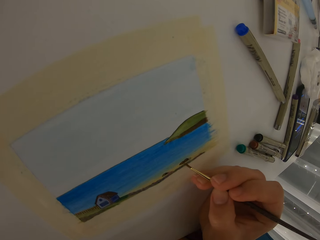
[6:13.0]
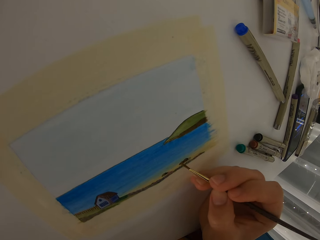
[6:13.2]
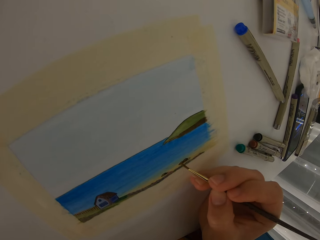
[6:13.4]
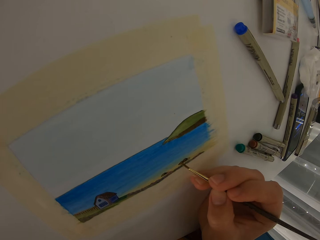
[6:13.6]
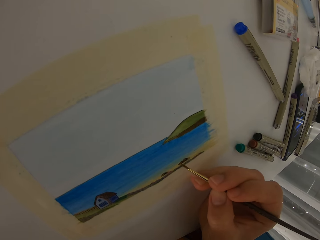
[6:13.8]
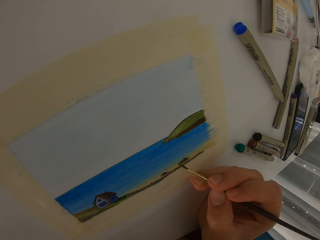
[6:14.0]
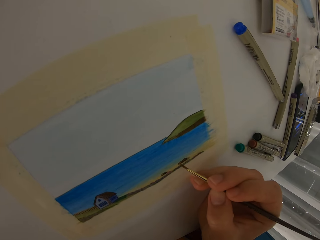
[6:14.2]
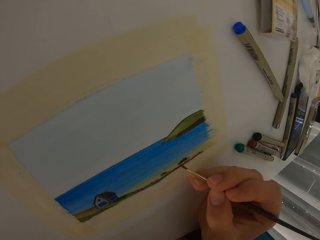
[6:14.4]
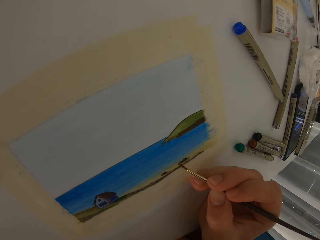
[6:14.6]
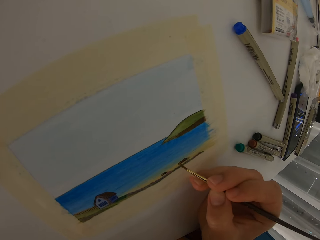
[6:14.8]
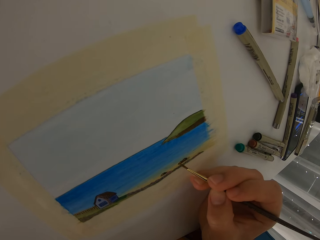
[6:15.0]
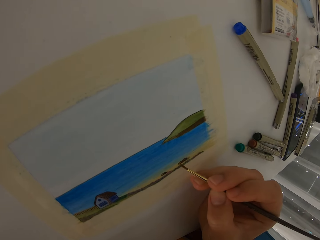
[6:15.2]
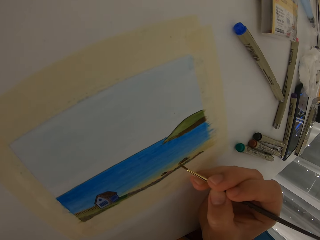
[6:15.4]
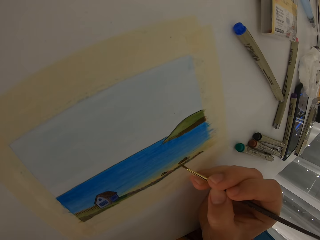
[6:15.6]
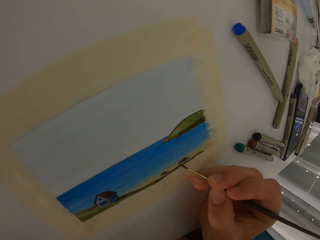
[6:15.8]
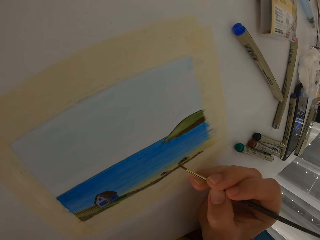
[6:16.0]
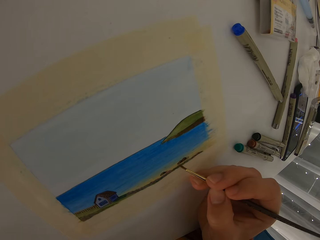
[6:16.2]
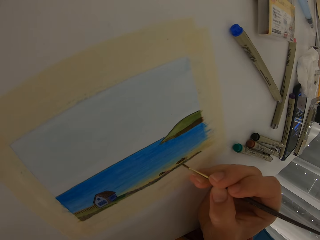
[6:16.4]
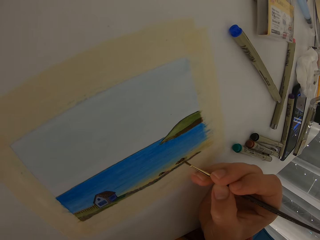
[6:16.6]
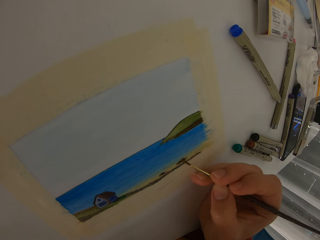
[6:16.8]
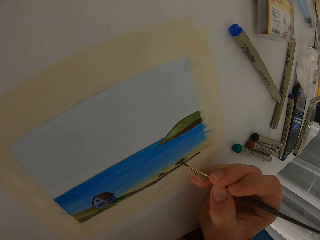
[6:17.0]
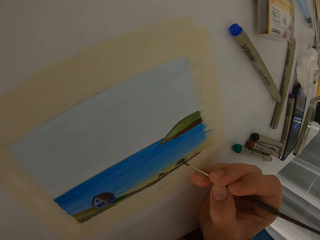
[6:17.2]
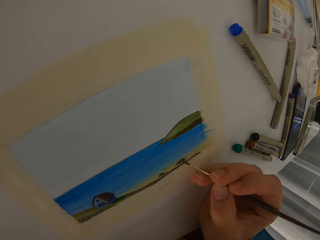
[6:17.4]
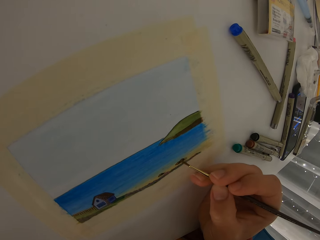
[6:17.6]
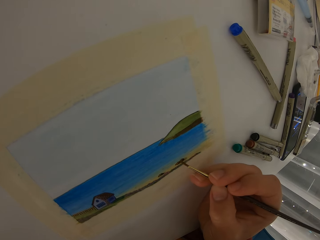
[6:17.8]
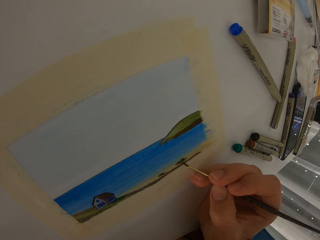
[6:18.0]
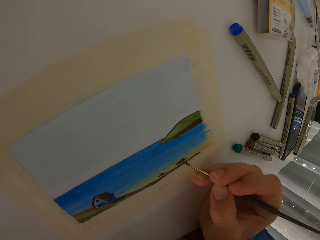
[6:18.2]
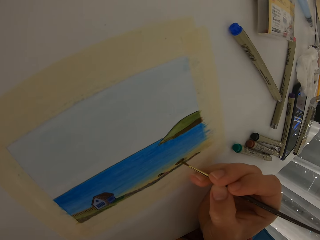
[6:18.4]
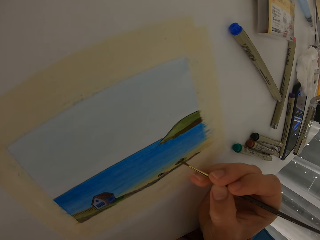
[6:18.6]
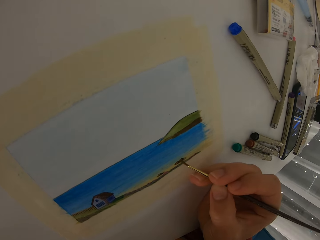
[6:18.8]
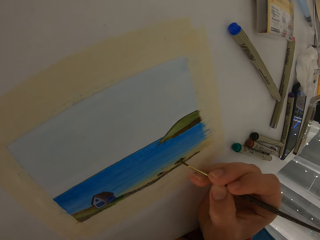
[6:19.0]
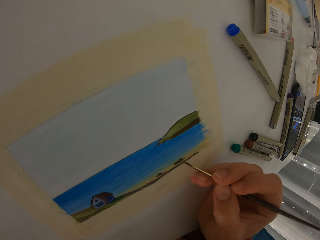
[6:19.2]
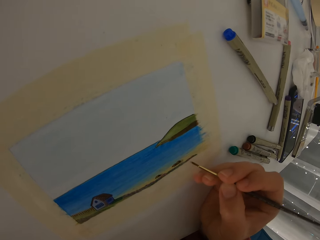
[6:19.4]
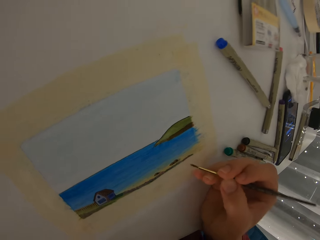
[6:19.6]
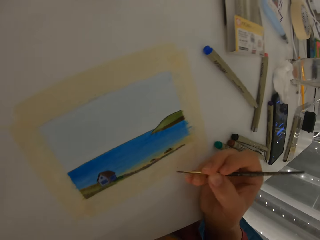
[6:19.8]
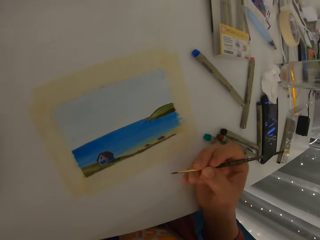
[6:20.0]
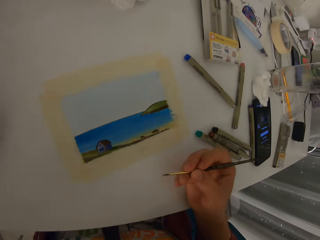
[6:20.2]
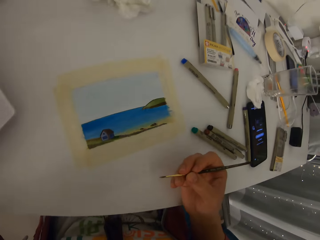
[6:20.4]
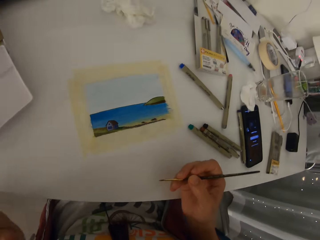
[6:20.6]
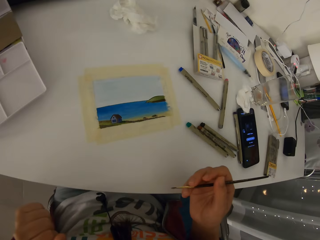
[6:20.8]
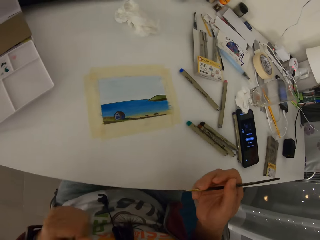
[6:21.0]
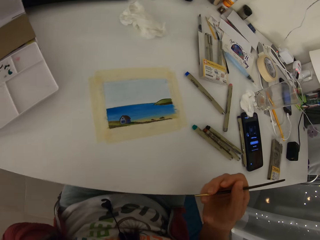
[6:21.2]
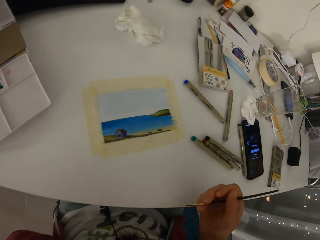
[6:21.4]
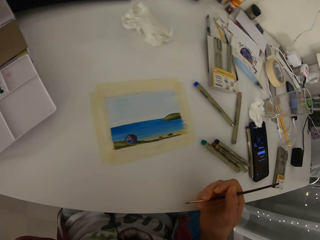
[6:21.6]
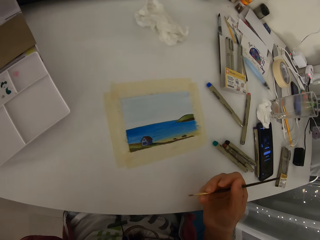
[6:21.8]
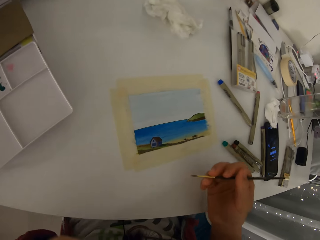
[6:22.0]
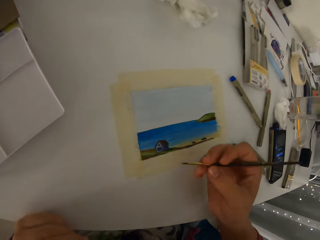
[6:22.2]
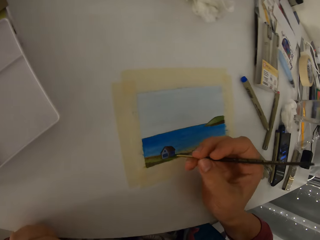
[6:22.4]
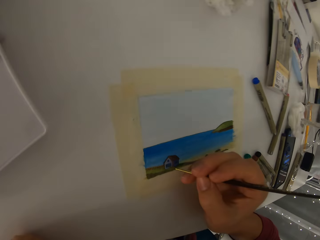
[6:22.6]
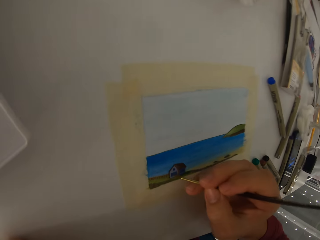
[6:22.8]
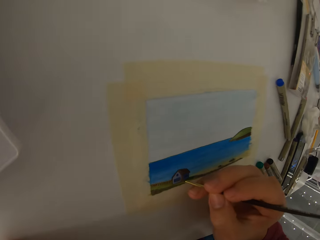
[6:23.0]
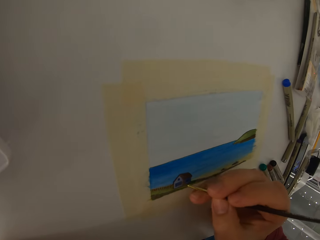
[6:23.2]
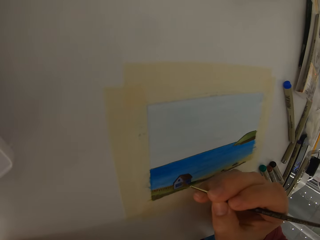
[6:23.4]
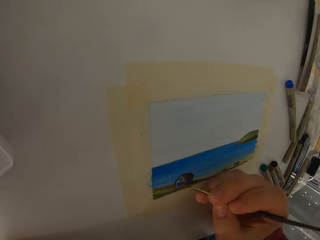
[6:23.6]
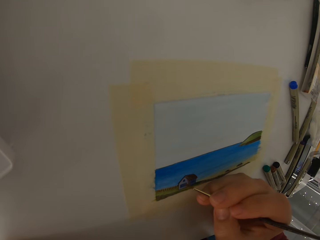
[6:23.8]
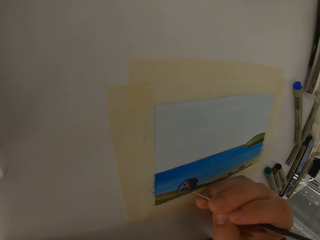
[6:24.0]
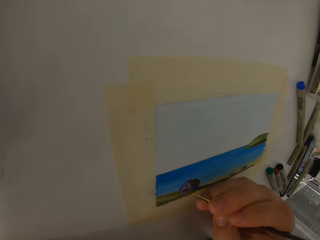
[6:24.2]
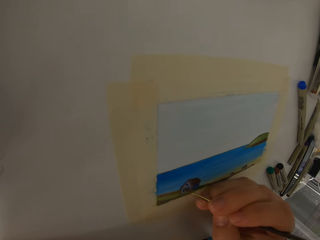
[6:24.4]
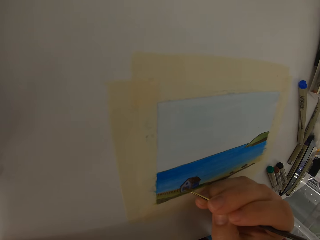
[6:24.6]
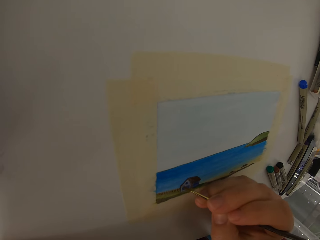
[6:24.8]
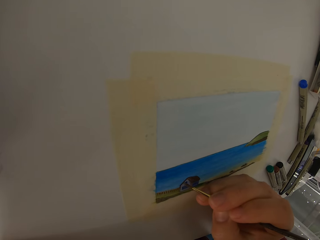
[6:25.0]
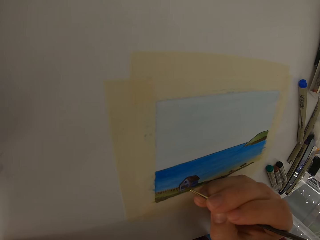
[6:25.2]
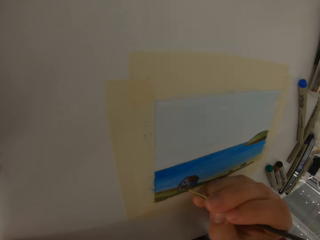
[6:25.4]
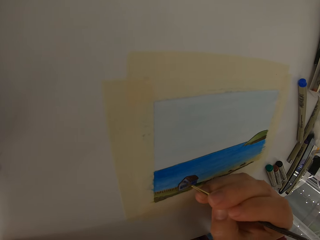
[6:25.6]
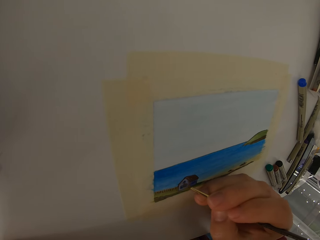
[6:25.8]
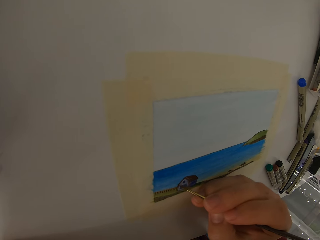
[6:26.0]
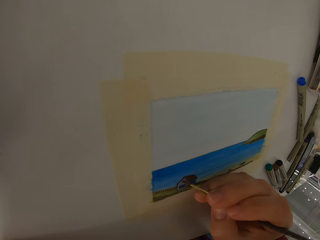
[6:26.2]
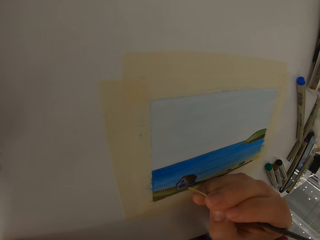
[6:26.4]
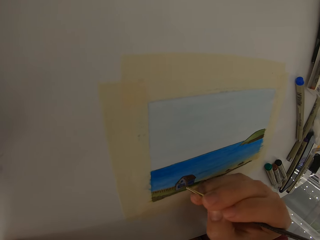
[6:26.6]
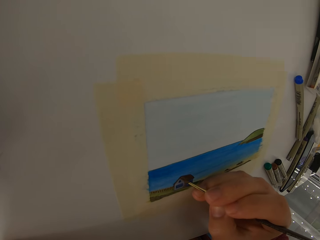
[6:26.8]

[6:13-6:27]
The camera wearer stops to paint. They paint the picture with the brush.

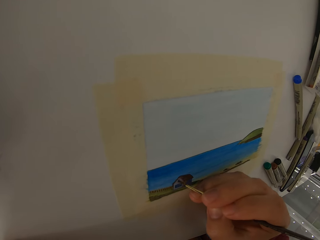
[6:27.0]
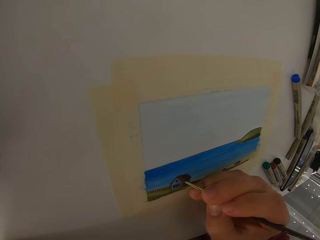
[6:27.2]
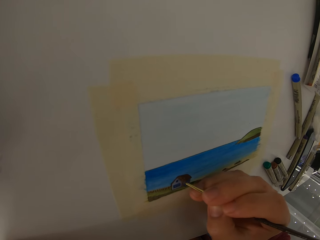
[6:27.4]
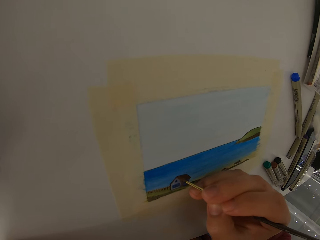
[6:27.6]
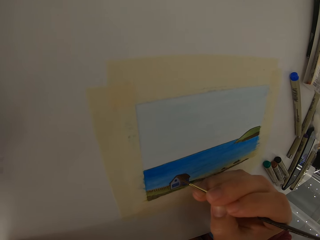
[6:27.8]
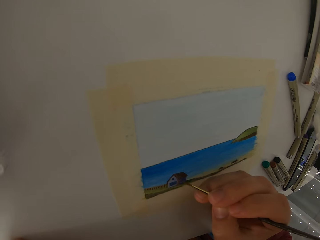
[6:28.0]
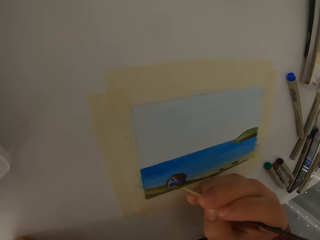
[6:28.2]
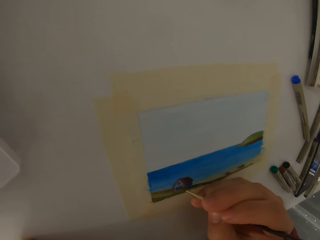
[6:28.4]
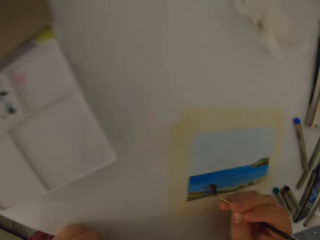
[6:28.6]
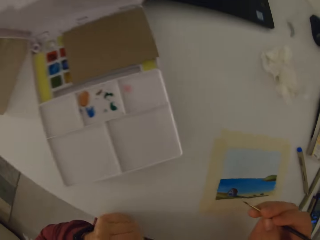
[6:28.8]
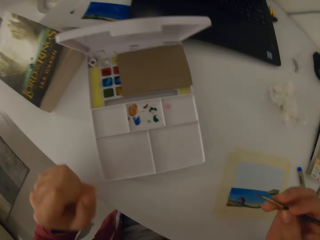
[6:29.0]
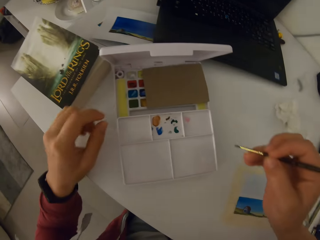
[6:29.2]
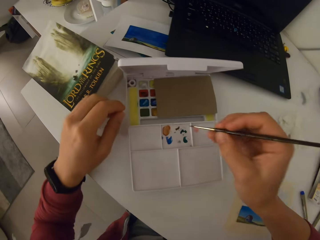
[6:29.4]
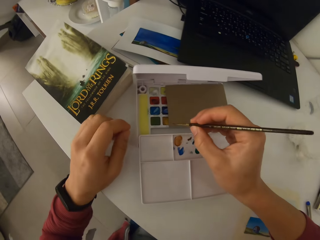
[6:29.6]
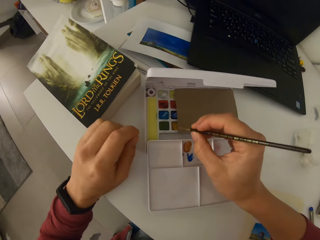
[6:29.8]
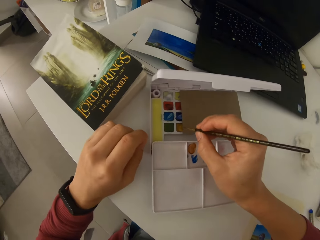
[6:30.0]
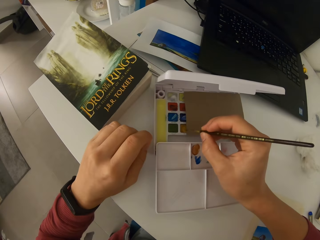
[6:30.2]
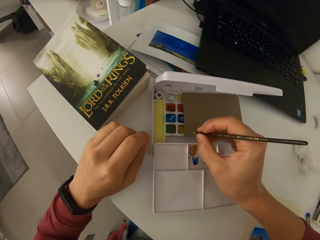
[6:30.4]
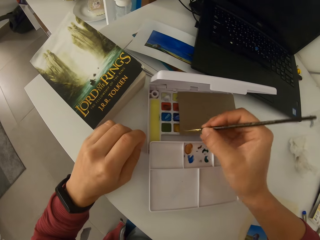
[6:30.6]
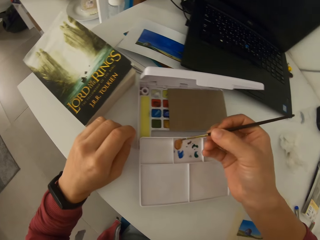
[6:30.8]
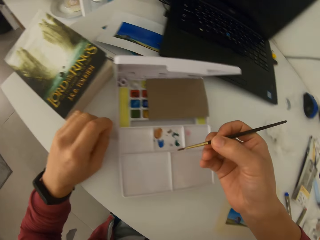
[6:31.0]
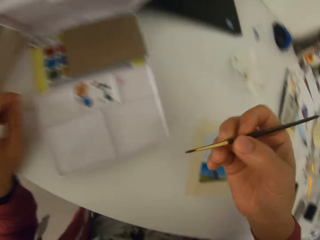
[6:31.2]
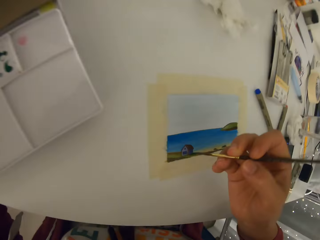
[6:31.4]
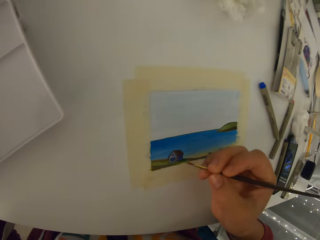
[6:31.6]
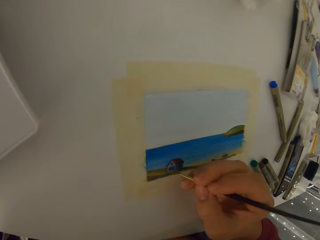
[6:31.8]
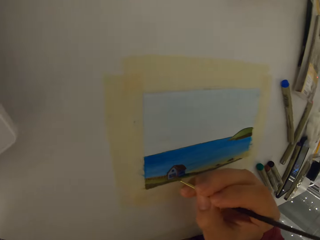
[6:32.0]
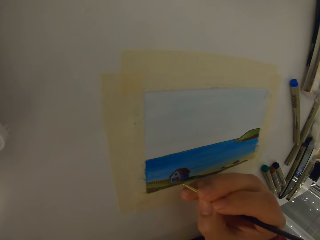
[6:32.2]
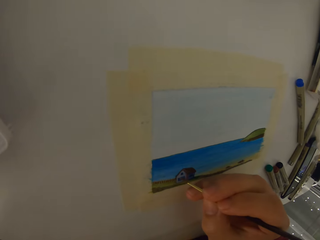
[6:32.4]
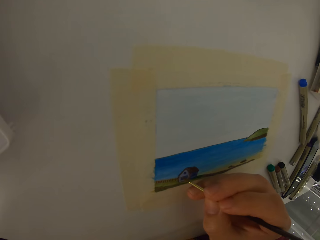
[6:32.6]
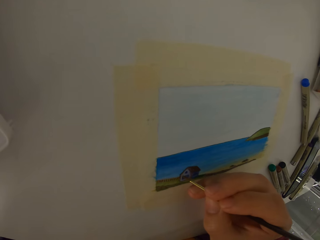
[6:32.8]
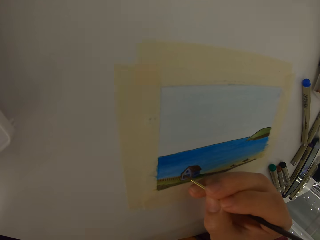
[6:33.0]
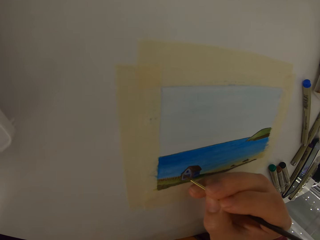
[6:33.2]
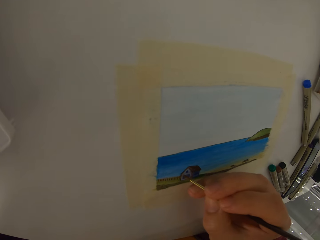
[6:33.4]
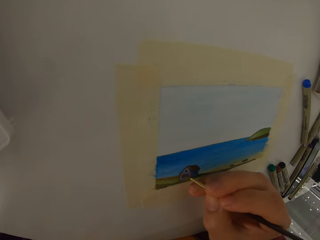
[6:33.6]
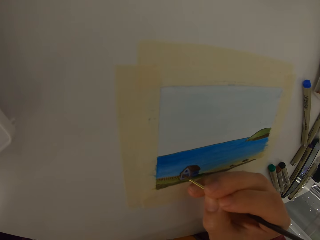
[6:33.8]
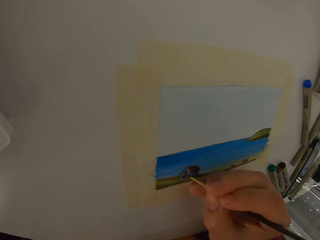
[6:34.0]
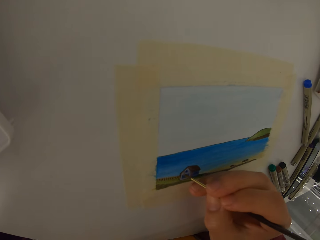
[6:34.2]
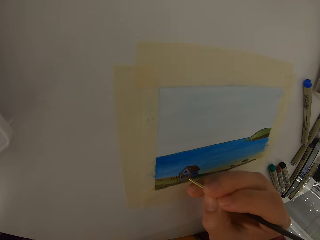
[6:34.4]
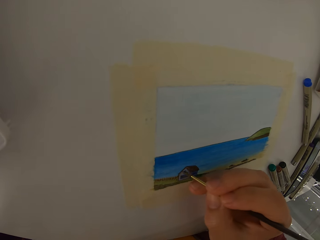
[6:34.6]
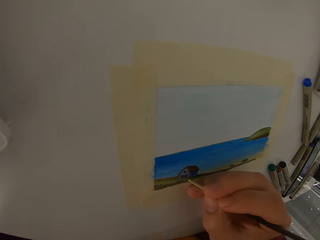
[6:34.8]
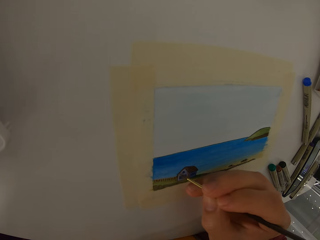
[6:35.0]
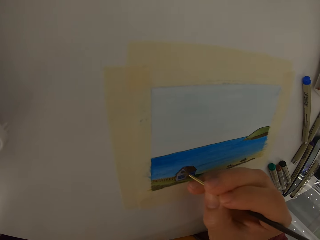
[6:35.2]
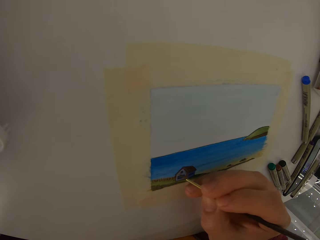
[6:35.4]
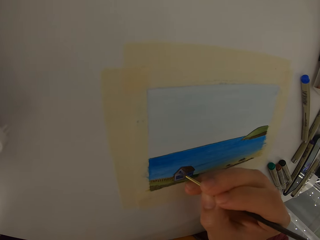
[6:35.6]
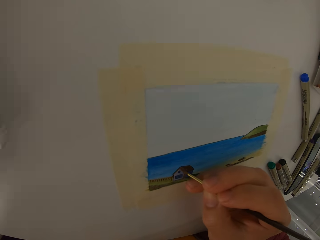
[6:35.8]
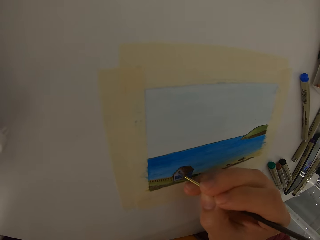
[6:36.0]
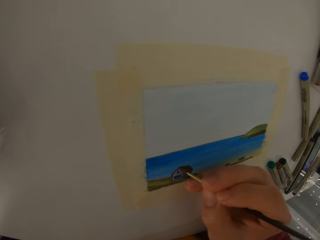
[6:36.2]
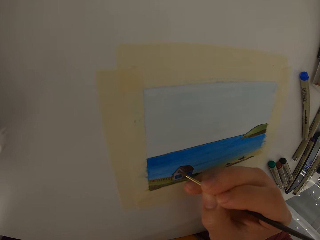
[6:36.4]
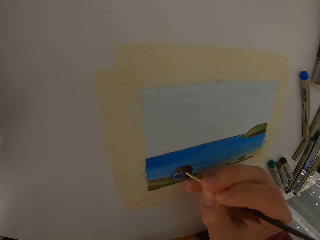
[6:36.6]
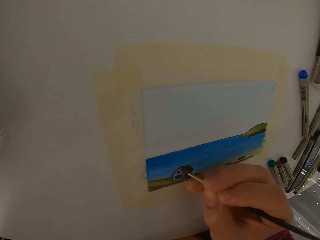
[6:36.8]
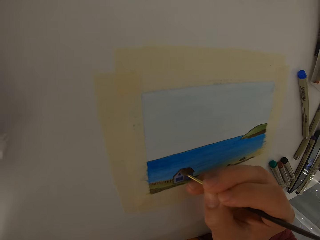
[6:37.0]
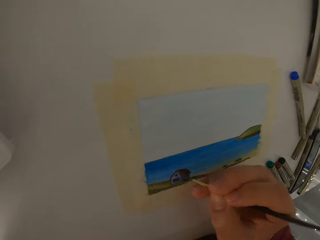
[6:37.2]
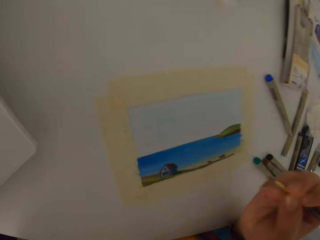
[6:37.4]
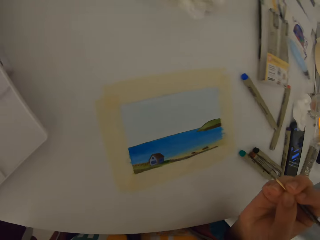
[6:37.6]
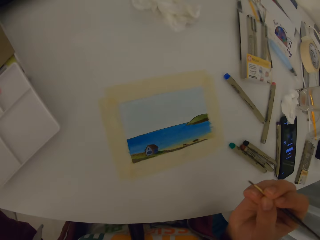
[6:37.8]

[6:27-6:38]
The camera wearer rubs the brush on paint. They dip the painting brush in paint. They add details to the picture using the paint brush.
